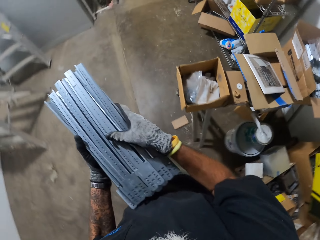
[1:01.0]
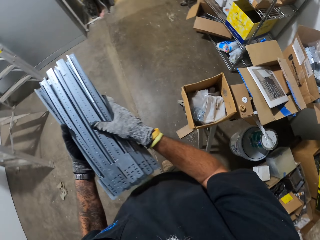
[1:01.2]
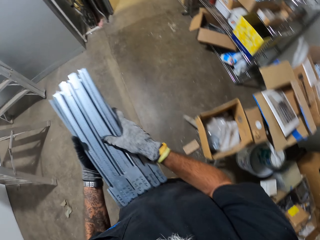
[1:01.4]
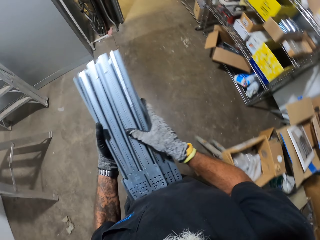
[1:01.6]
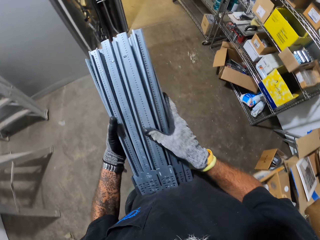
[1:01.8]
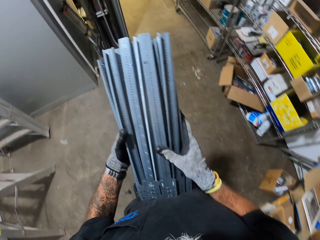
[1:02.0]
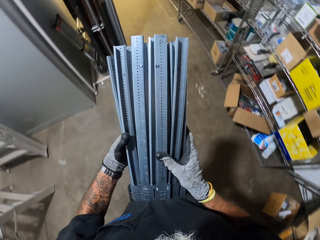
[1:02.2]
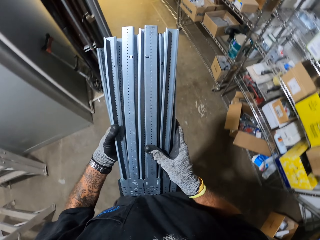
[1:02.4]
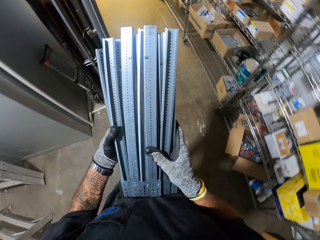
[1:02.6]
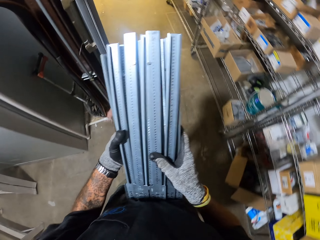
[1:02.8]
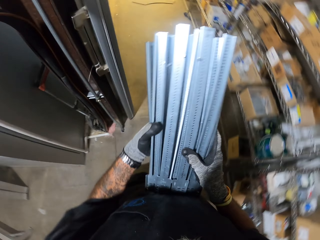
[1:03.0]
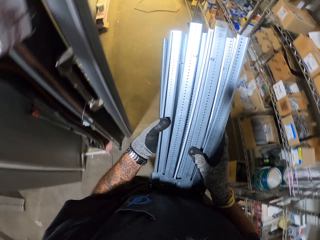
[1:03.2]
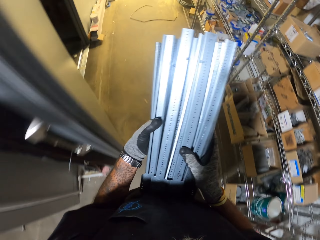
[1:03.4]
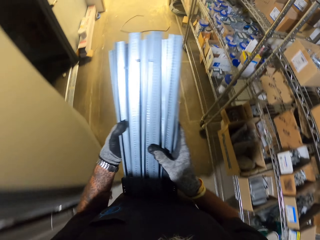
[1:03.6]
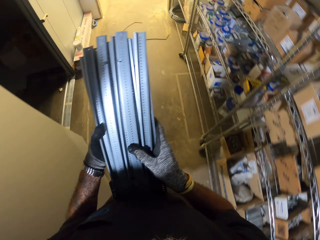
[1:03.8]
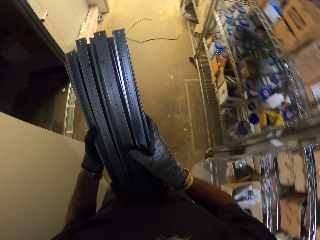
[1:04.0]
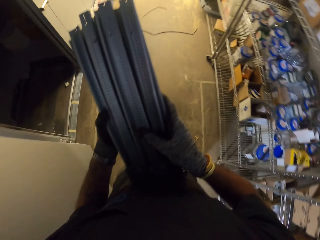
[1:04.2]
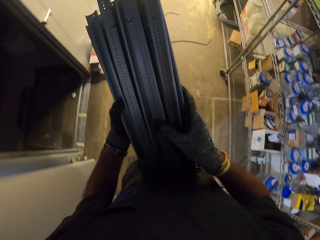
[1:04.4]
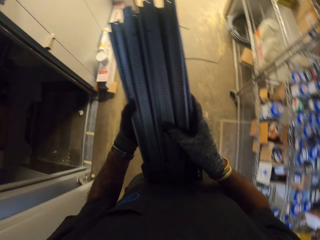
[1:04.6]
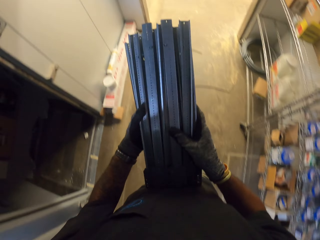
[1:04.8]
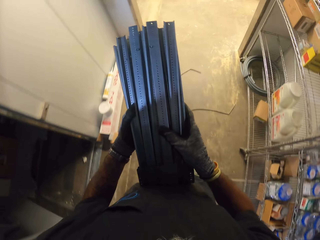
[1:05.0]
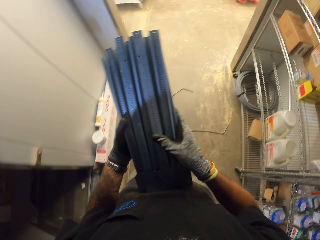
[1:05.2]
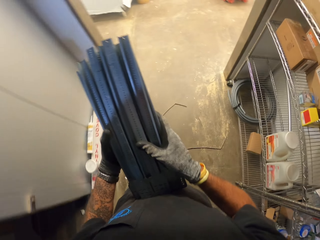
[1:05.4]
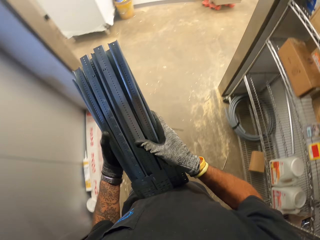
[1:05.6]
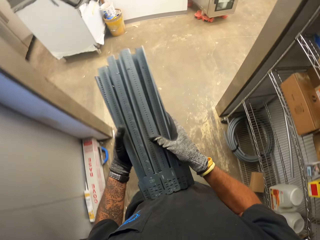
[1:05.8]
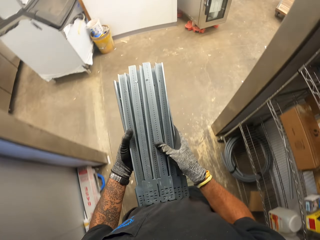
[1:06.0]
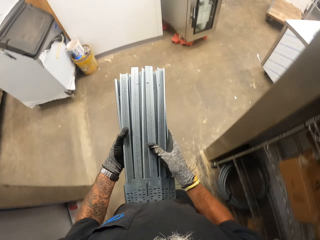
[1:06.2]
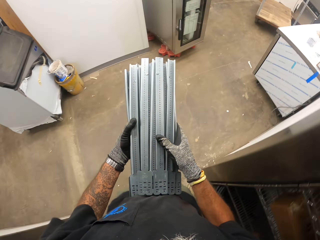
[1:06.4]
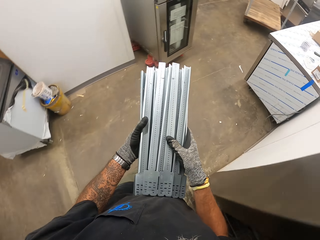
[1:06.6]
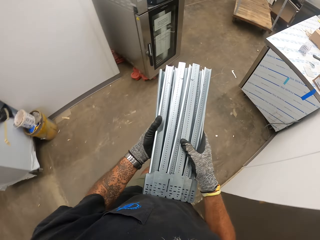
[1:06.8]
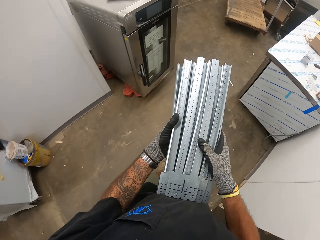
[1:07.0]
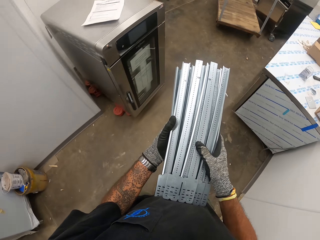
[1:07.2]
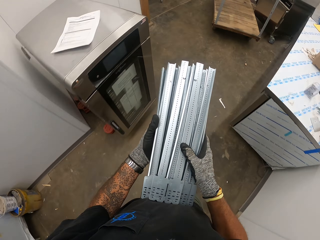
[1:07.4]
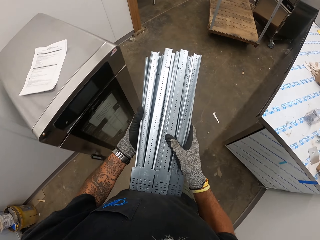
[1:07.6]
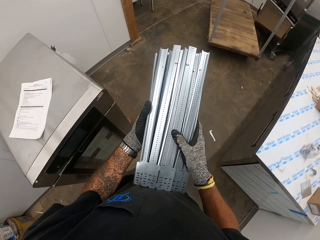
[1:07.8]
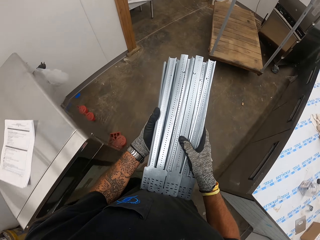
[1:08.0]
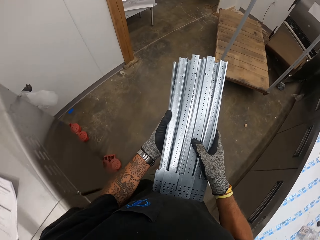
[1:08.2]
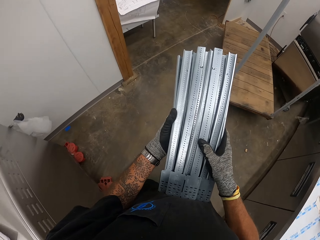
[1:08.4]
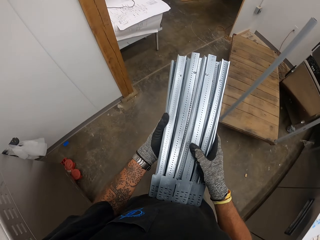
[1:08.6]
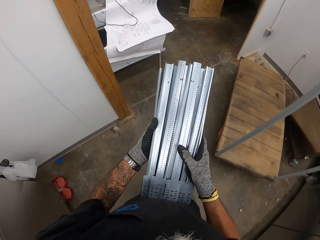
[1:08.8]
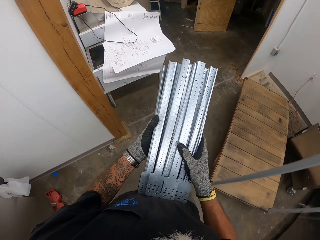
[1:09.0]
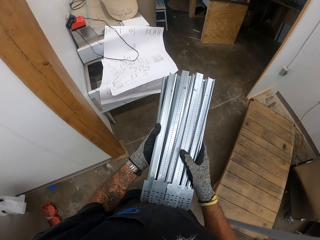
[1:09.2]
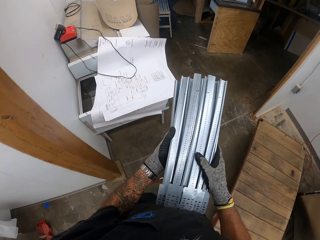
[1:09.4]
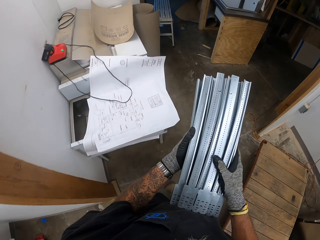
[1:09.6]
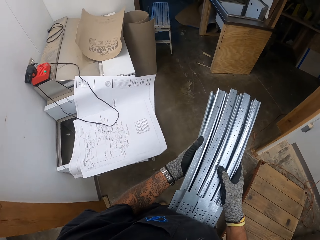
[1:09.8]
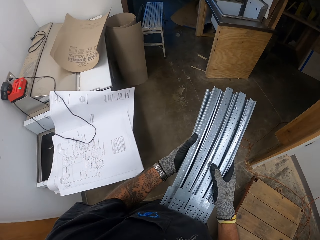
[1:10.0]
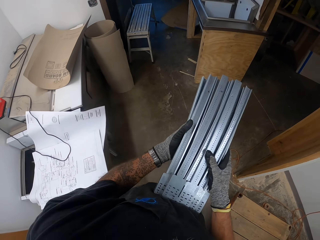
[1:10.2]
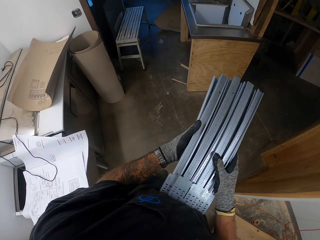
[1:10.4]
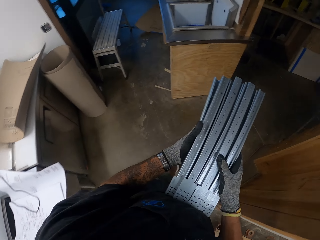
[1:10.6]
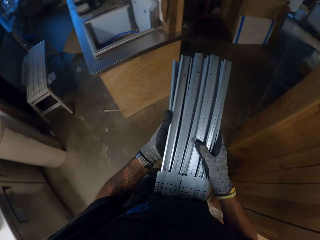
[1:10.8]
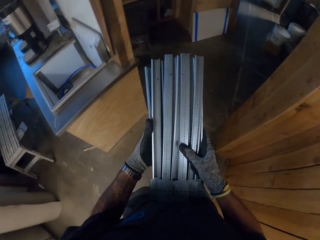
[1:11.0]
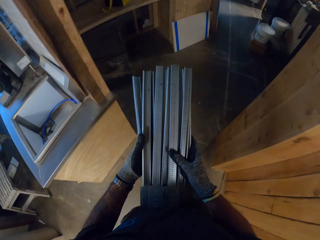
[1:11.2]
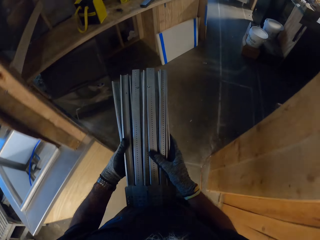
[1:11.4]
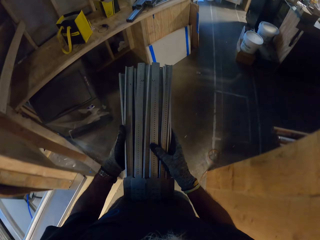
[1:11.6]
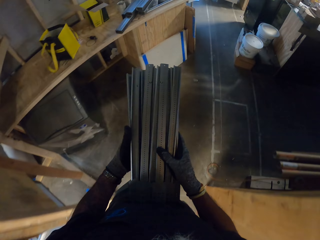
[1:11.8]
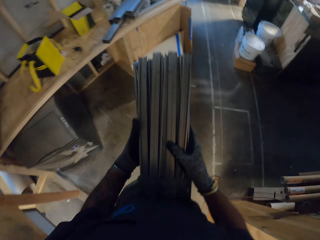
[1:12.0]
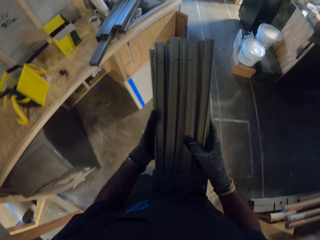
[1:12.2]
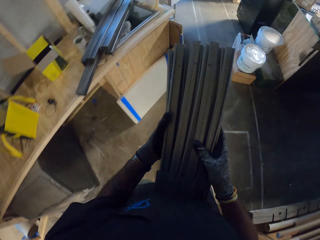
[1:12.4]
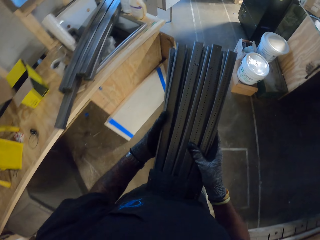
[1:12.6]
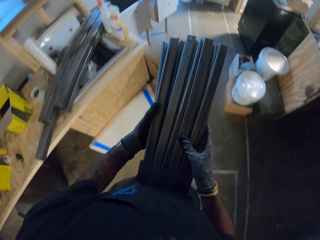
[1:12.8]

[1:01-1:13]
The camera wearer walks around the house.

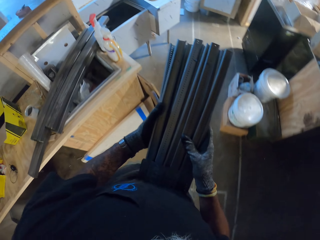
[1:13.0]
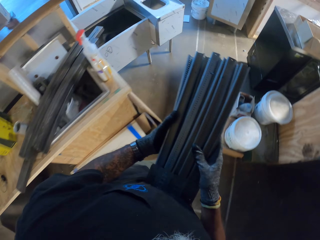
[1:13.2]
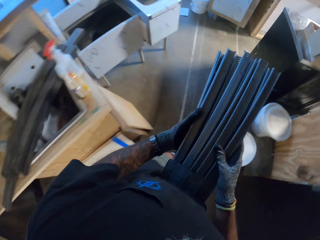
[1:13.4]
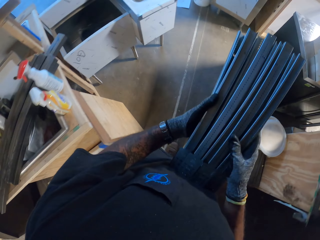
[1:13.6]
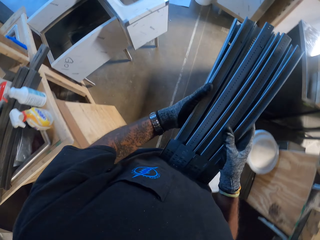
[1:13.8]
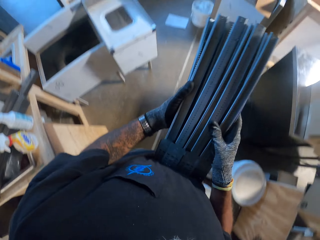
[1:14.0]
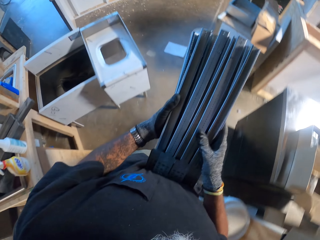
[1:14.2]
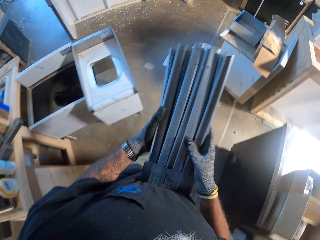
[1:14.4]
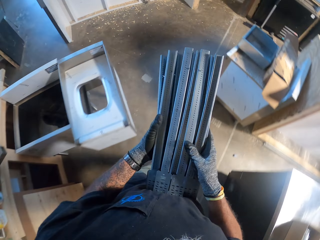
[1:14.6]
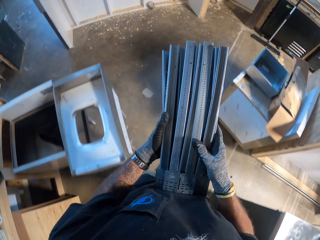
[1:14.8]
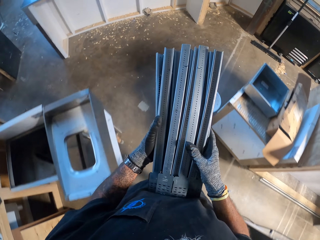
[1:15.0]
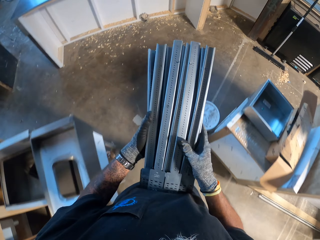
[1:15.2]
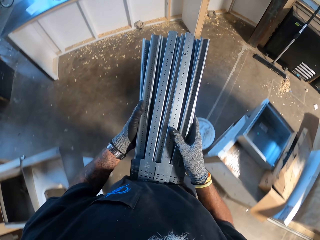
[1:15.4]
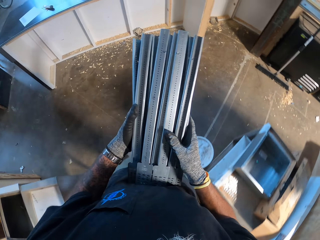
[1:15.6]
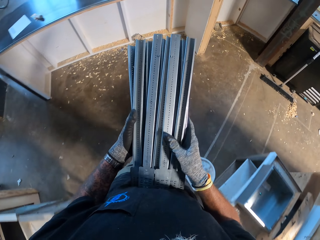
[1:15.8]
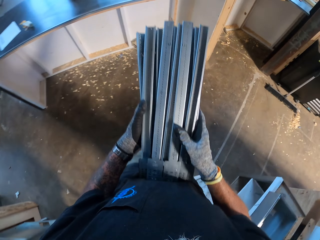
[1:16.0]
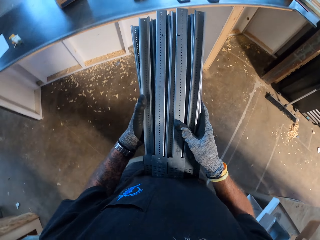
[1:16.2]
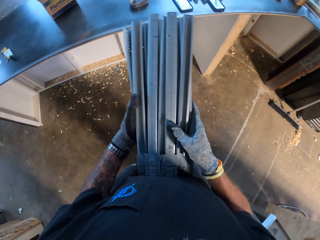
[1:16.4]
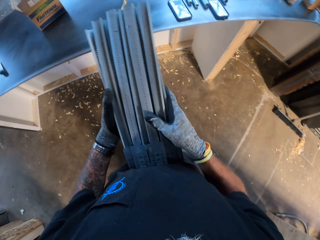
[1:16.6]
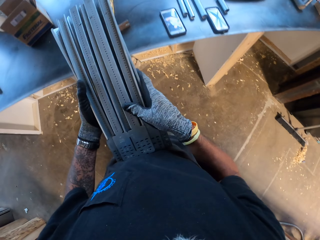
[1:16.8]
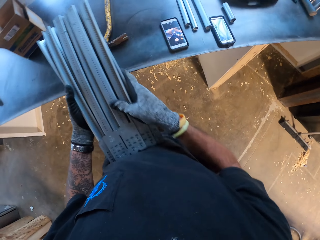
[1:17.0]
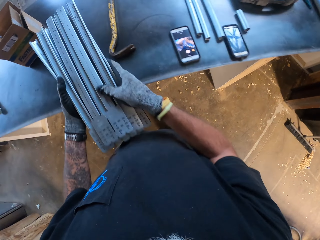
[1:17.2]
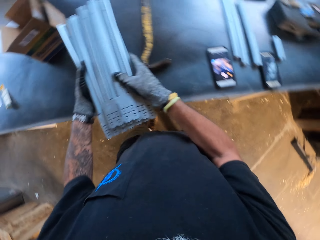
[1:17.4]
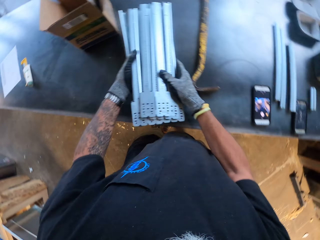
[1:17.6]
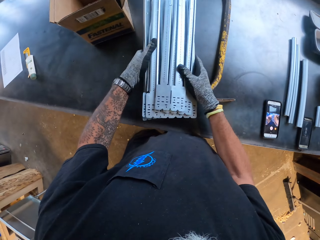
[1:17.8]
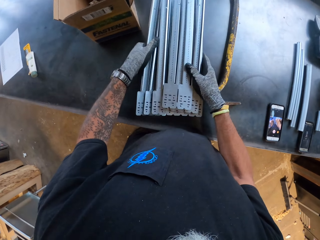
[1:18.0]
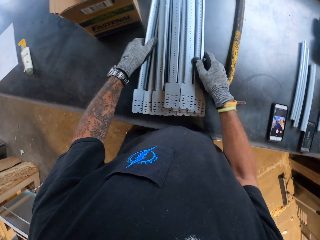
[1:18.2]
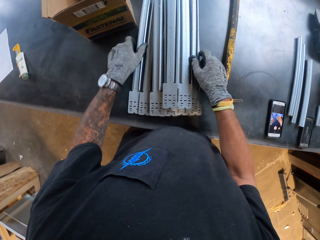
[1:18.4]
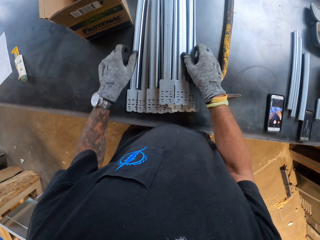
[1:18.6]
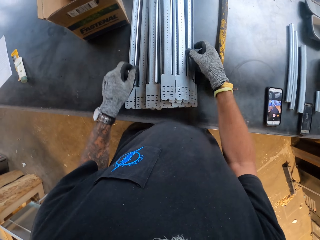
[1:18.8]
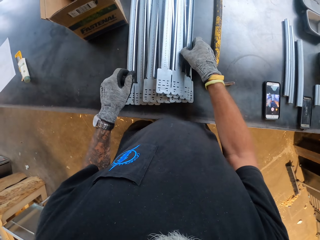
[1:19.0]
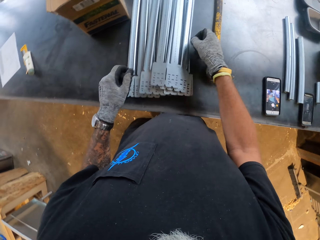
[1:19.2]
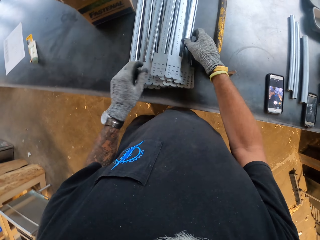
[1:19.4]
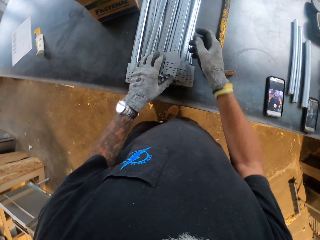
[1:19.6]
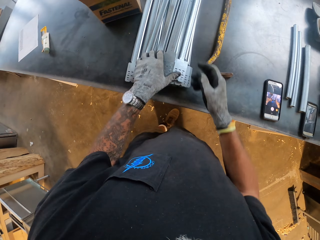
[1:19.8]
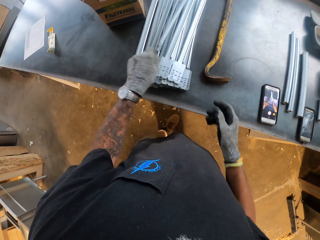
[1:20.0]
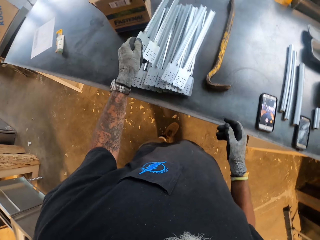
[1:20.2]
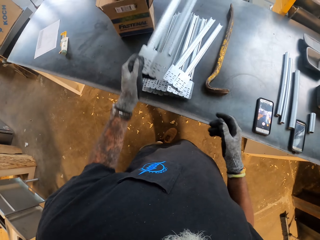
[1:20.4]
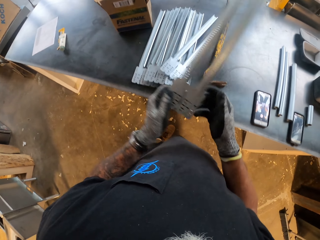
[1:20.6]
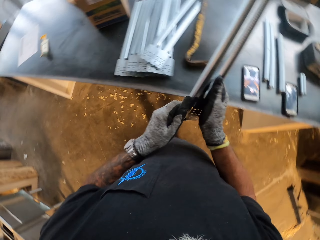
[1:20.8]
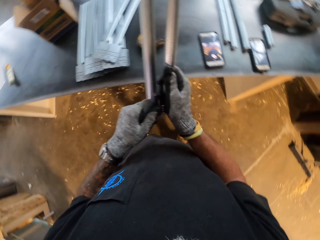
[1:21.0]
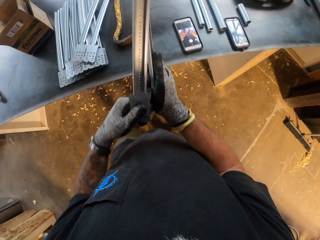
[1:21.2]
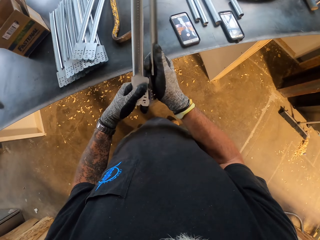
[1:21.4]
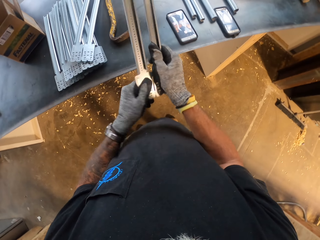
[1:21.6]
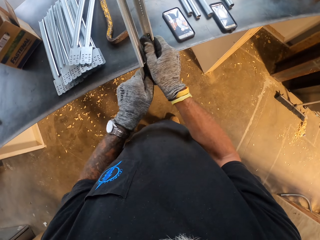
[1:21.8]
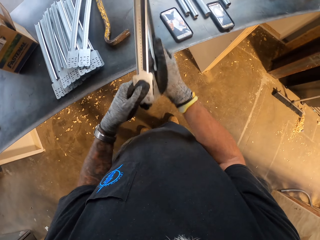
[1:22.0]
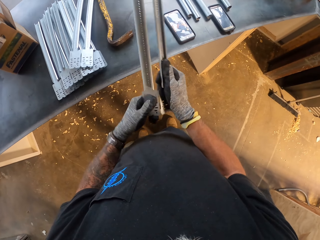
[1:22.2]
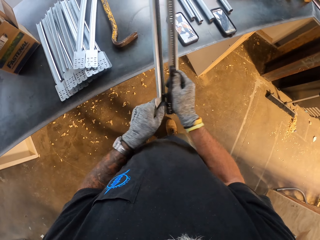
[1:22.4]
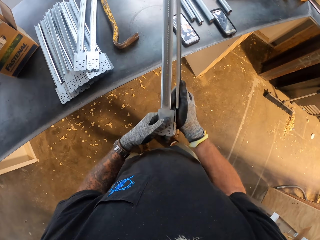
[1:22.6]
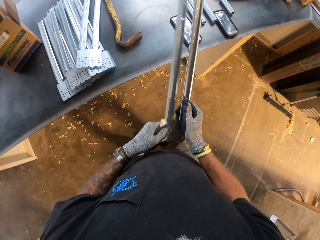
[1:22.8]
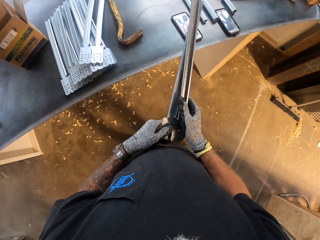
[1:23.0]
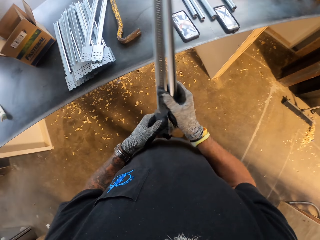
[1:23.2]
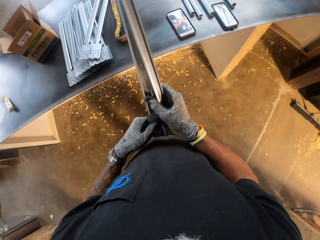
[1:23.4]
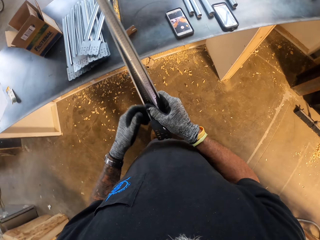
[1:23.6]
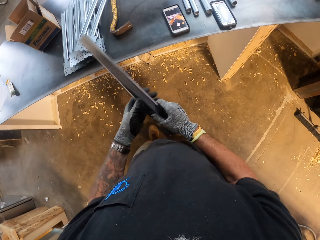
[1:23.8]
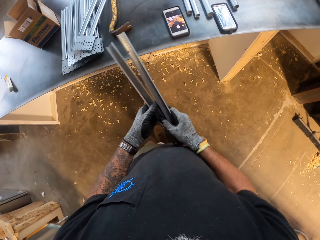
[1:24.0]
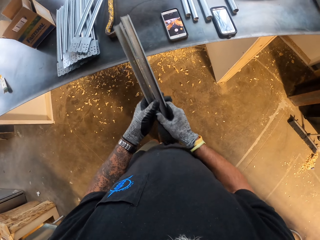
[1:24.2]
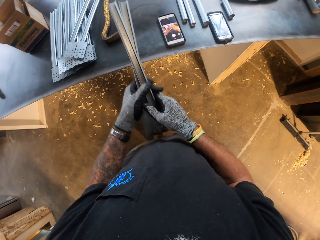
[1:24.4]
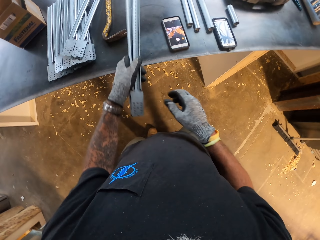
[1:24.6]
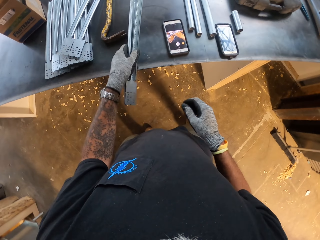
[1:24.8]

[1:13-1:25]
The camera wearer puts metals on a table. They pick up metal. They cut the metal.
